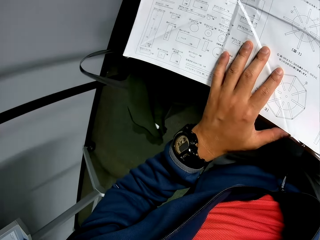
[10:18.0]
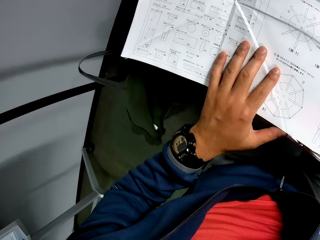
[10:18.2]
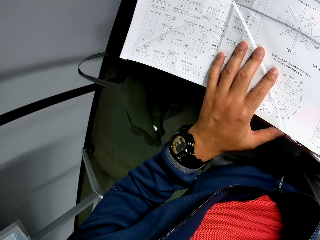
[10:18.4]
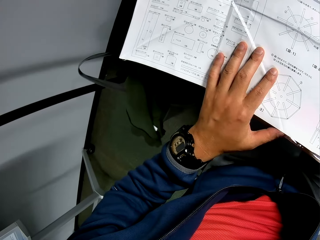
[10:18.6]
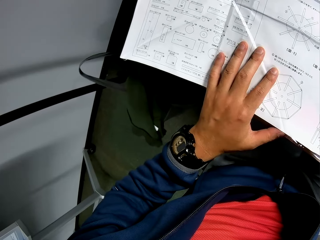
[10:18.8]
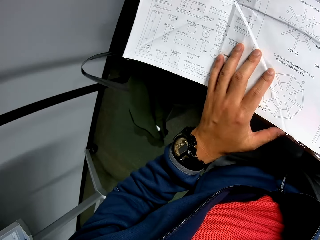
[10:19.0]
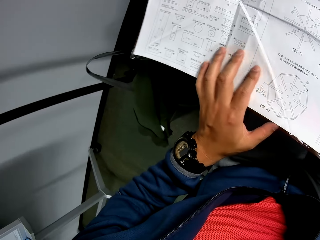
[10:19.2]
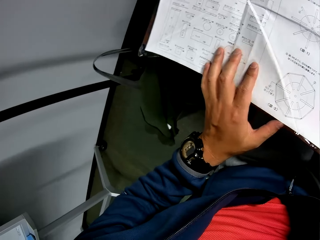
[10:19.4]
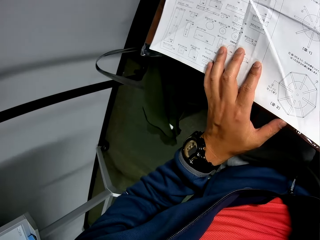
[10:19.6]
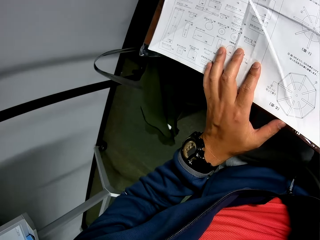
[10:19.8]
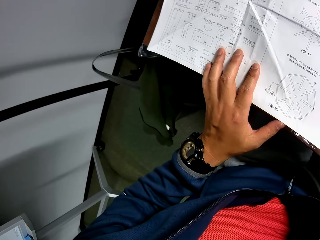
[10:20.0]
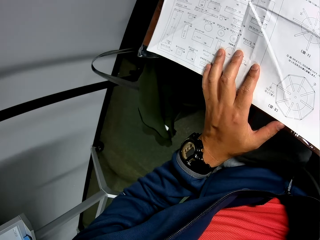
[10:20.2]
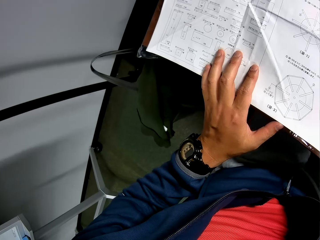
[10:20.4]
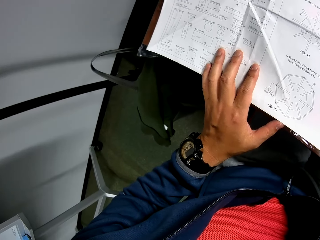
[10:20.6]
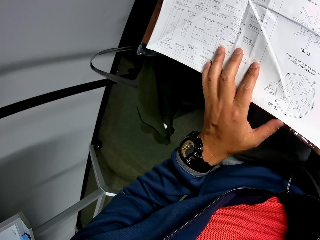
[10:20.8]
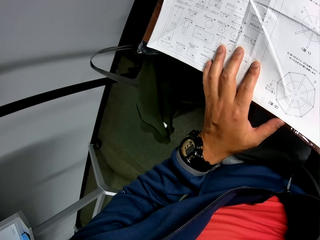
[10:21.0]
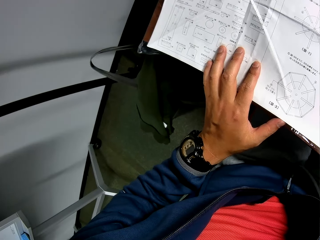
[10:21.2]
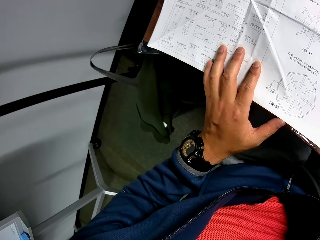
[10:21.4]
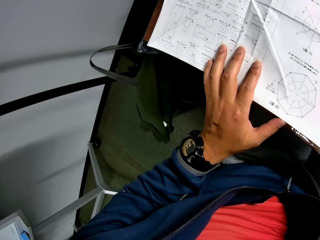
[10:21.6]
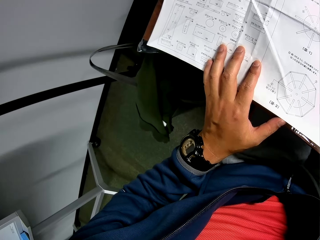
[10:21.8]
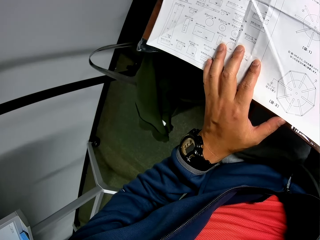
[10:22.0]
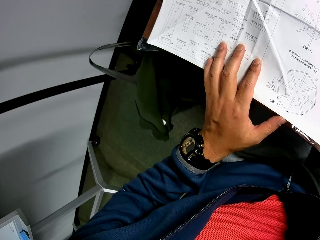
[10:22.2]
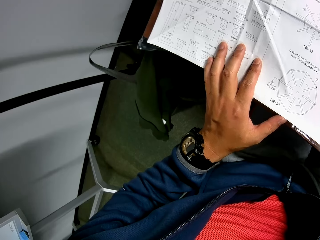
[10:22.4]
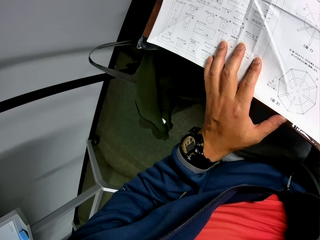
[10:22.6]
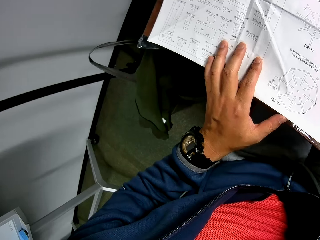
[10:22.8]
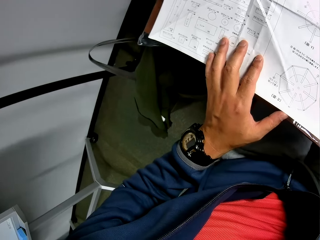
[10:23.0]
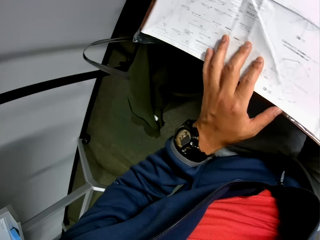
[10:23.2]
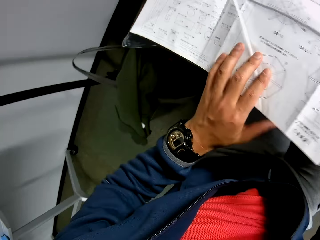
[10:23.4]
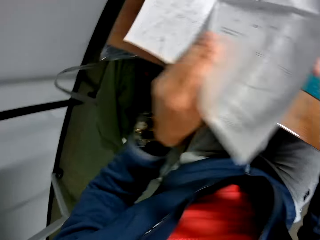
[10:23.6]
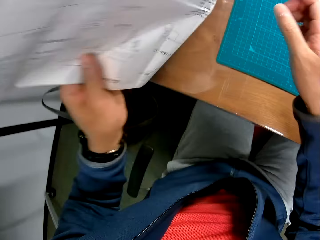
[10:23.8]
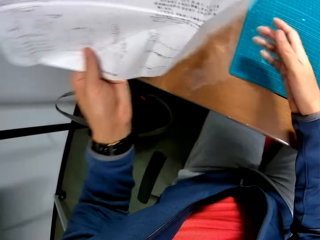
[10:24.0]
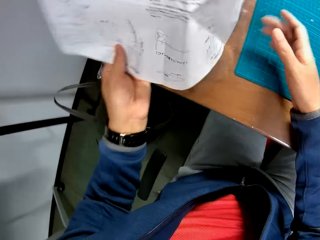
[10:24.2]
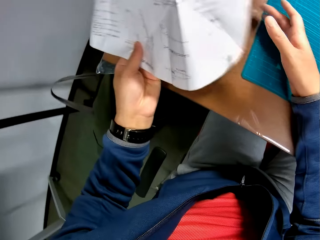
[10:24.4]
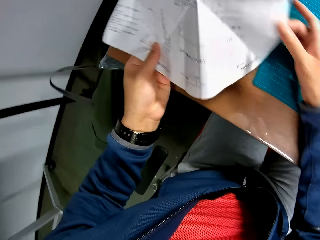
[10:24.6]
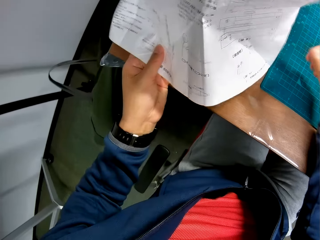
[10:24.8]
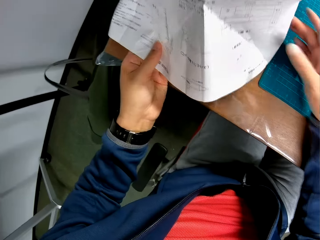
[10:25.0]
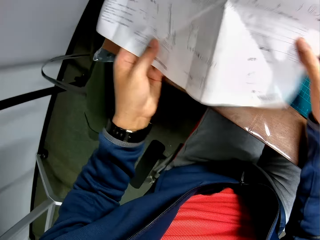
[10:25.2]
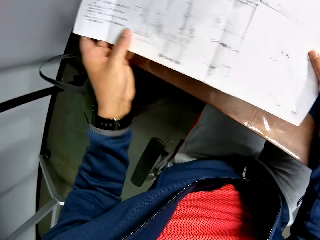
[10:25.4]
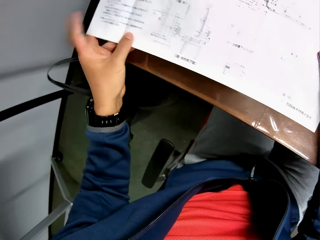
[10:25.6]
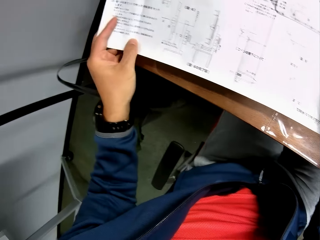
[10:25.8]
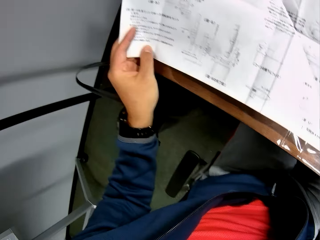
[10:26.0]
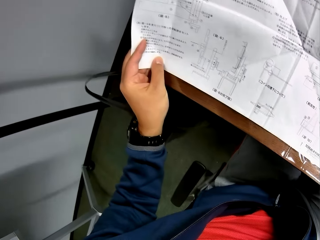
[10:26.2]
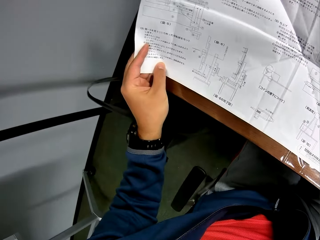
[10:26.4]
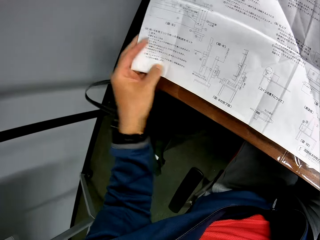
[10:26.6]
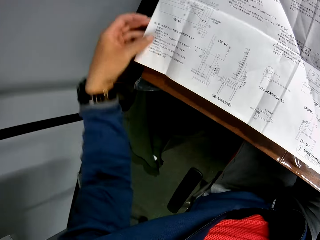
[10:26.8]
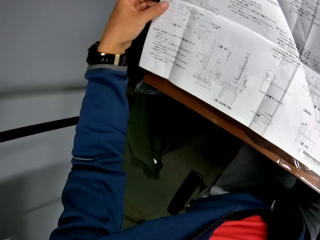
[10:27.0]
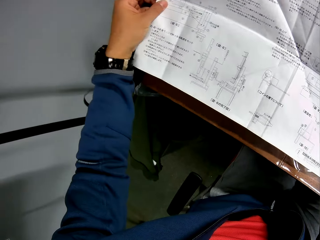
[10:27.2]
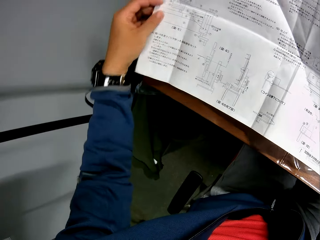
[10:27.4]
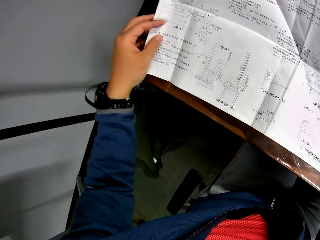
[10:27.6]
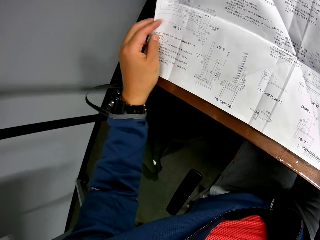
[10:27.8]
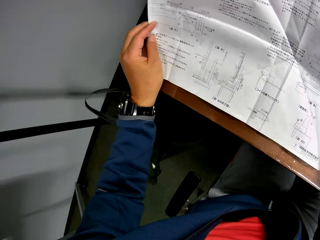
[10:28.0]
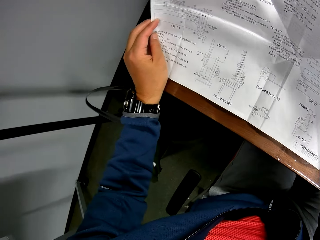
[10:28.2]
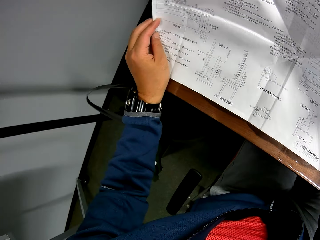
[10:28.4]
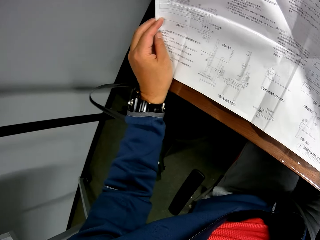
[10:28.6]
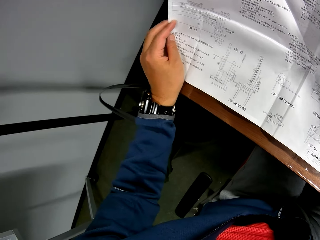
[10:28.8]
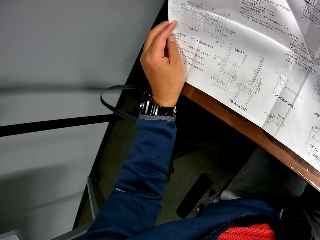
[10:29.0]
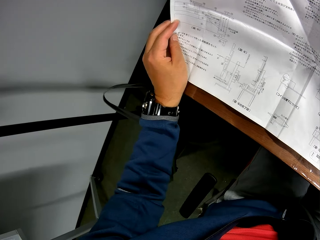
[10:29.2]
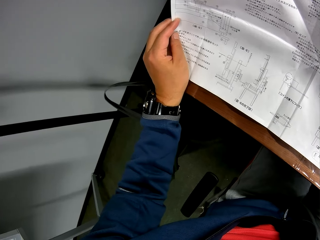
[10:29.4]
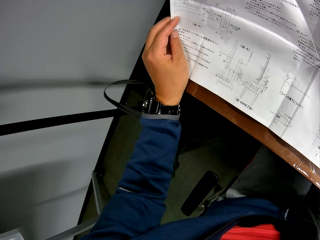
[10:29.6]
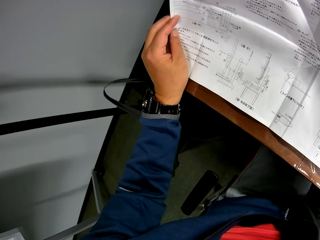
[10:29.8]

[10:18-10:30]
The camera wearer turns the instruction manual to the other side. They read the manual.

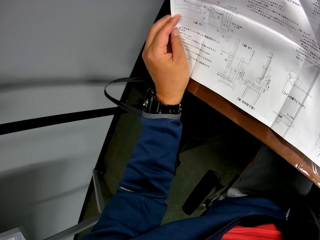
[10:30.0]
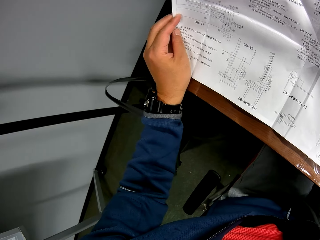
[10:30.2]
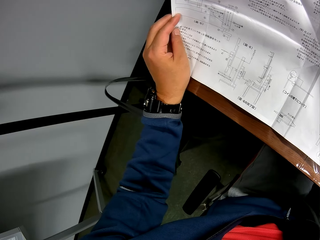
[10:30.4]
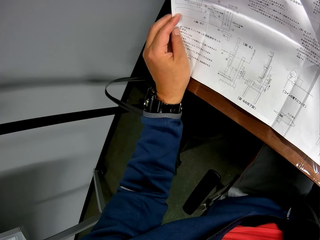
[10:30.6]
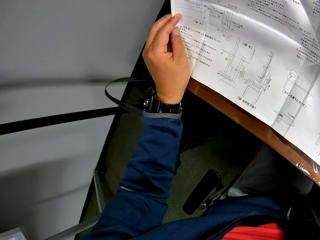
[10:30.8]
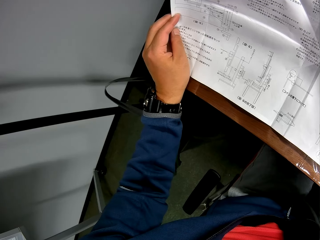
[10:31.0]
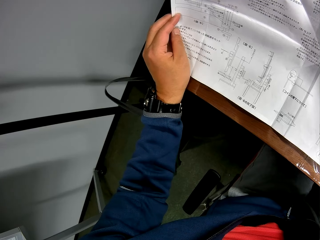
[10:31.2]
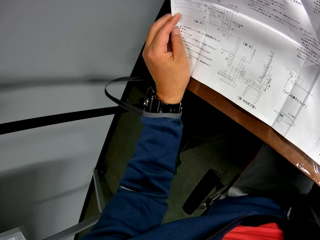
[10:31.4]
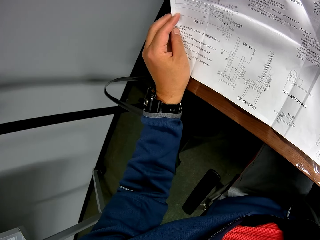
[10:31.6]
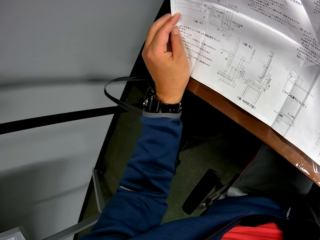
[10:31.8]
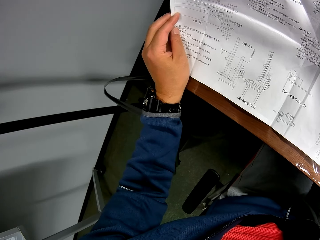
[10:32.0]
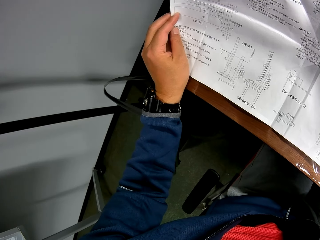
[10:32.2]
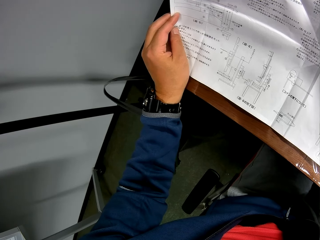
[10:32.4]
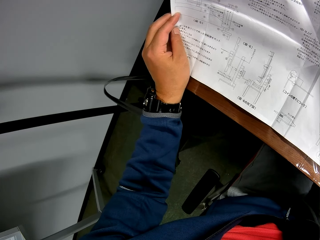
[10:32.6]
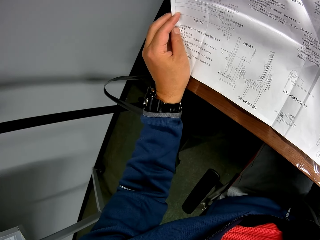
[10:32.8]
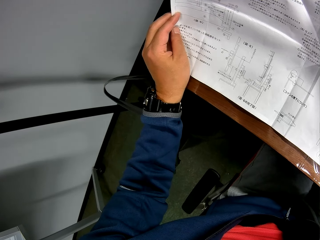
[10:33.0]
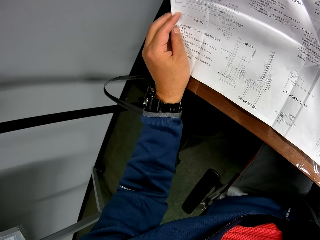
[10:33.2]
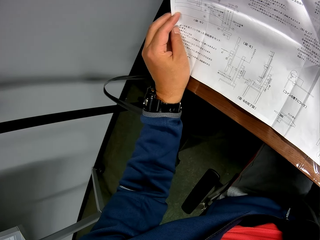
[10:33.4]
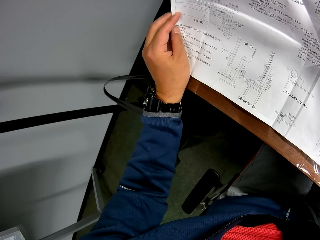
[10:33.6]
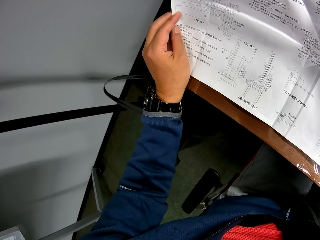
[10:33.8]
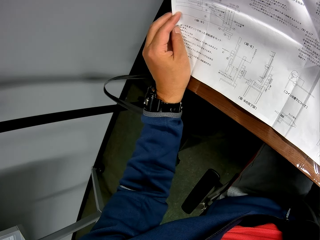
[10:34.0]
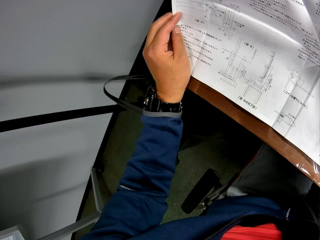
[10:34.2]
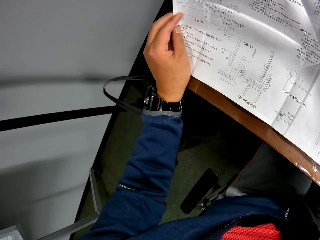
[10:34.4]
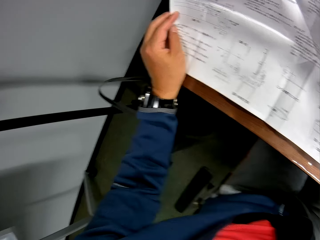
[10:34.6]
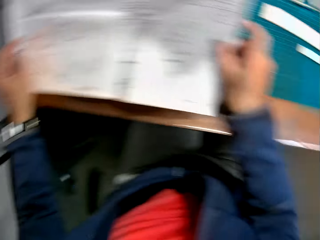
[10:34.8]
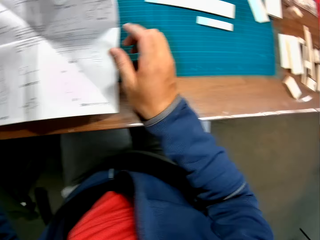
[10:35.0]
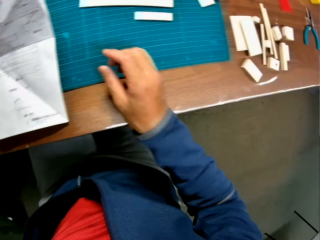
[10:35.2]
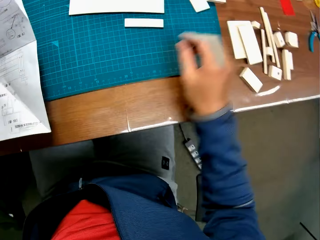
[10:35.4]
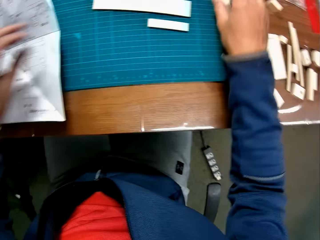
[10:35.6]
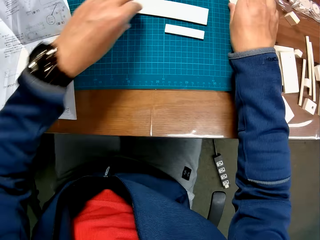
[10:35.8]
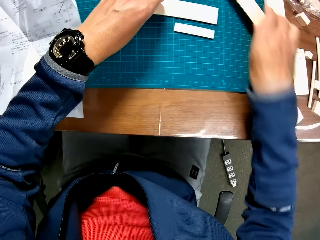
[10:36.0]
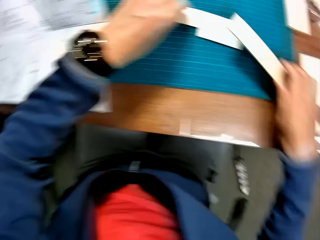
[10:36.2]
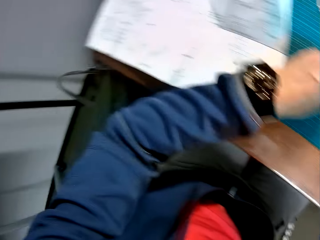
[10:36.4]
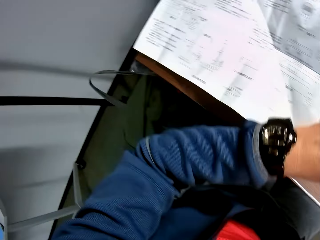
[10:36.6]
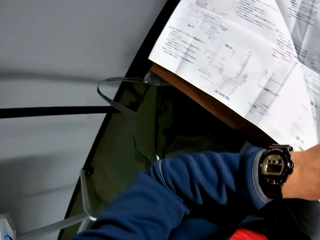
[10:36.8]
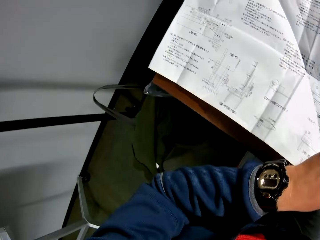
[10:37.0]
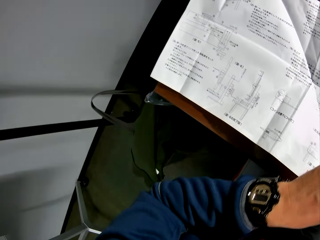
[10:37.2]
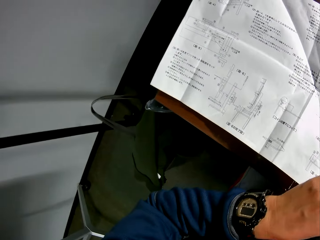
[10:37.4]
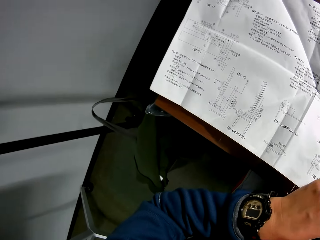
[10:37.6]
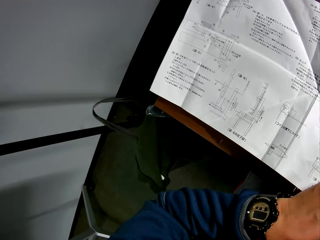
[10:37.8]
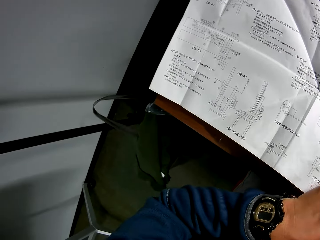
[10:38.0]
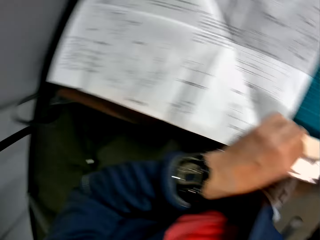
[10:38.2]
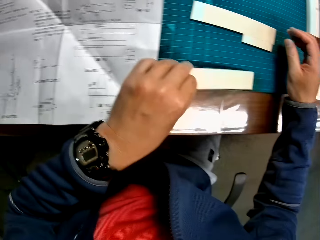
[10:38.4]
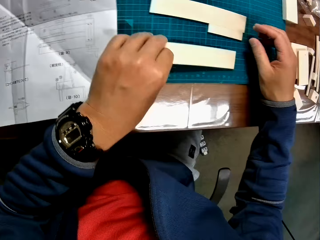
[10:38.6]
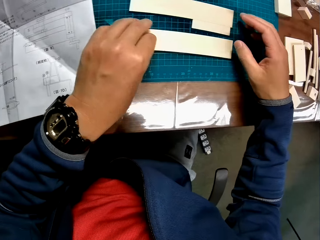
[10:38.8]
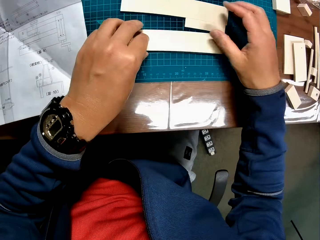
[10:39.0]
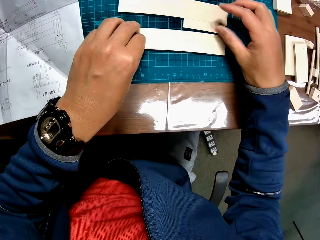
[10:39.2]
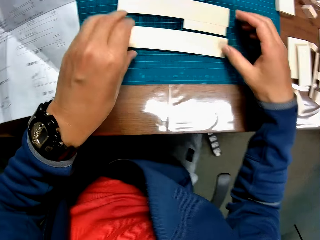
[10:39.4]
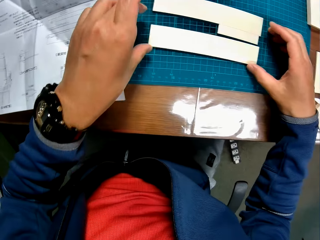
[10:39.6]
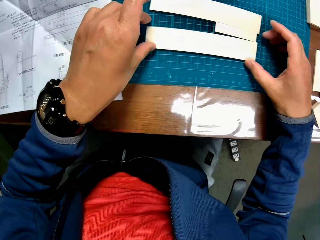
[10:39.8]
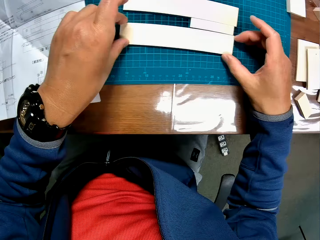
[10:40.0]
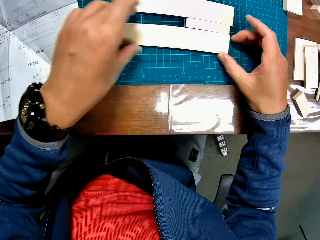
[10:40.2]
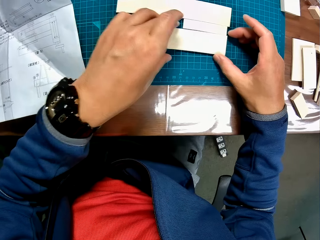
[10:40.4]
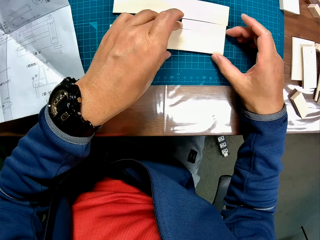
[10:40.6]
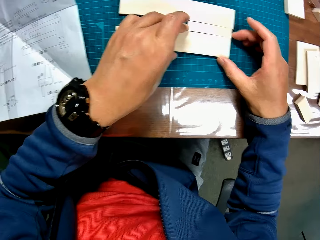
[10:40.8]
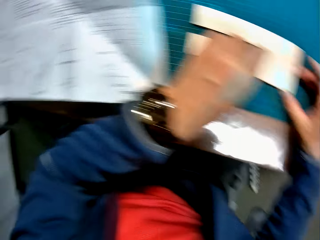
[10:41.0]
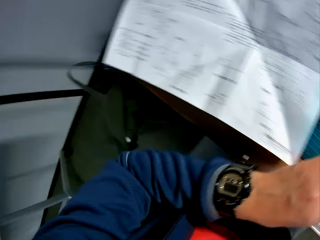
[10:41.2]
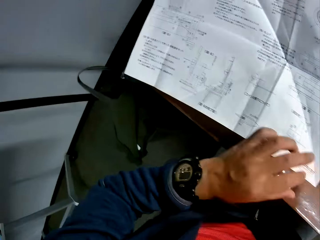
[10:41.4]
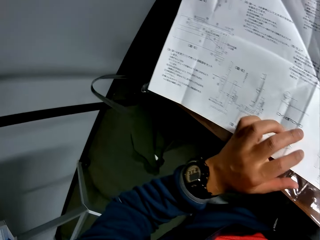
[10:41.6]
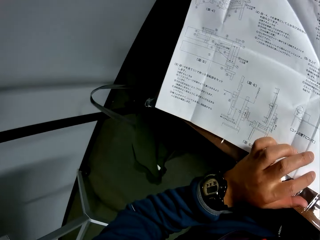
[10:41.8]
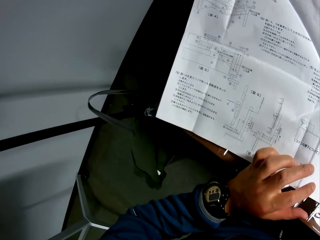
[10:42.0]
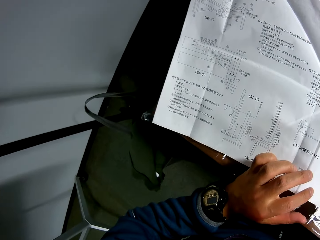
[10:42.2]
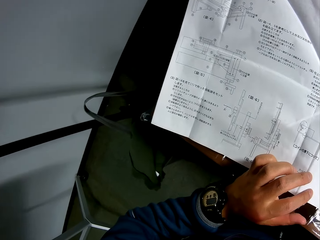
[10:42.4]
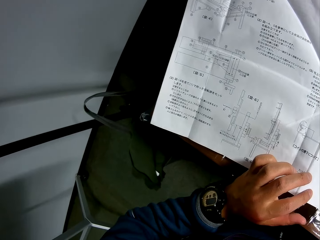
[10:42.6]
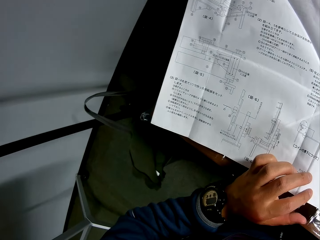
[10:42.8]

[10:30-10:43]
The camera wearer picks a woodcraft piece. They move two model pieces on the green sheet on the table with both hands. They look towards the instruction manual on the table. They set the two model pieces on the green sheet with both hands. They assemble the woodcraft pieces. They look towards the instruction manual on the table.
